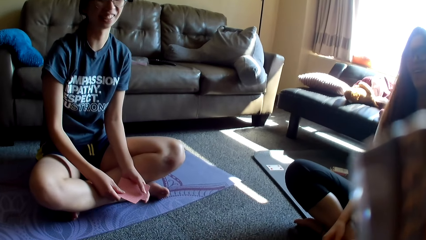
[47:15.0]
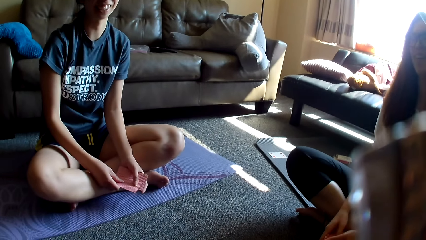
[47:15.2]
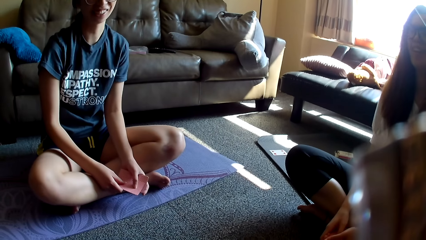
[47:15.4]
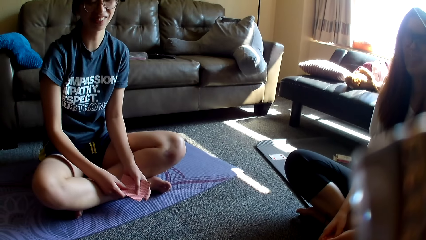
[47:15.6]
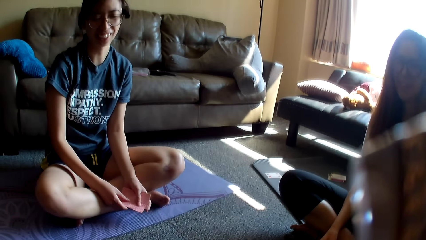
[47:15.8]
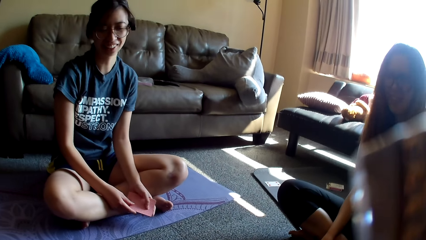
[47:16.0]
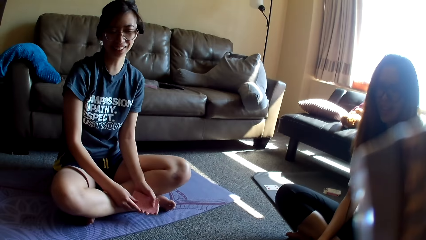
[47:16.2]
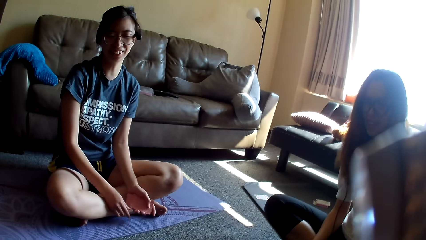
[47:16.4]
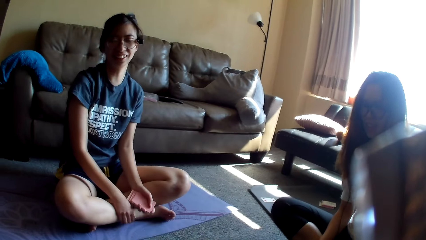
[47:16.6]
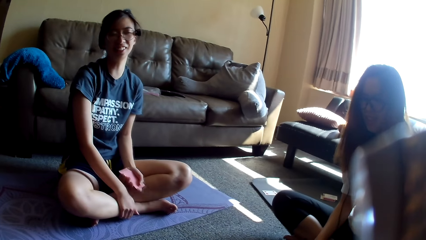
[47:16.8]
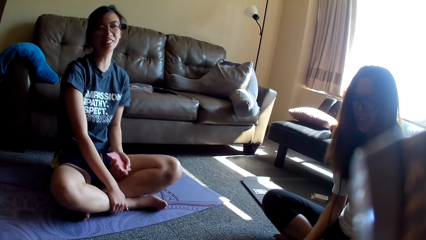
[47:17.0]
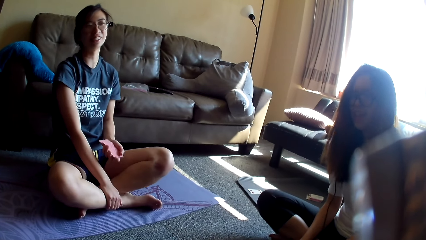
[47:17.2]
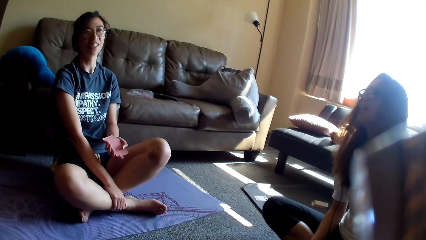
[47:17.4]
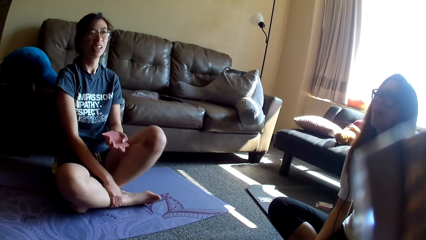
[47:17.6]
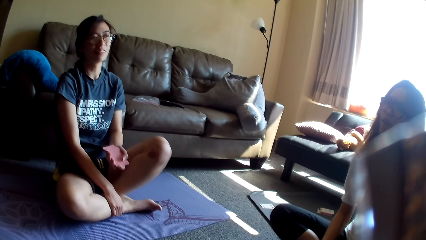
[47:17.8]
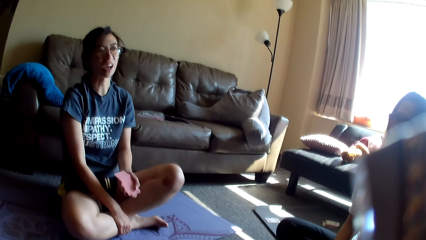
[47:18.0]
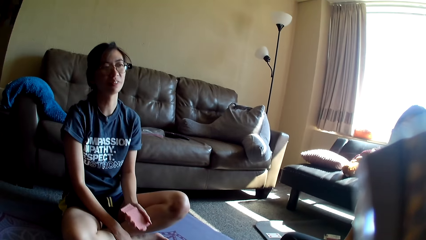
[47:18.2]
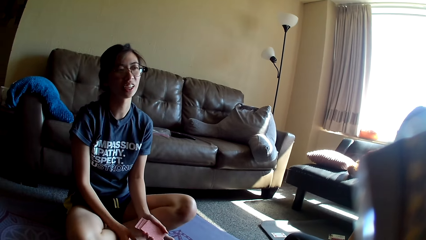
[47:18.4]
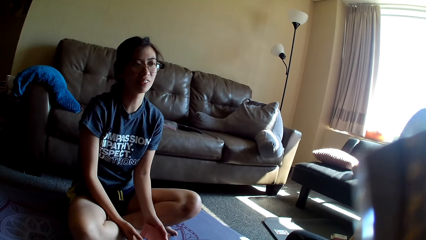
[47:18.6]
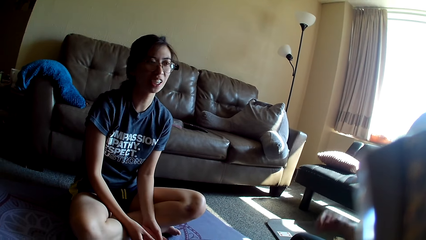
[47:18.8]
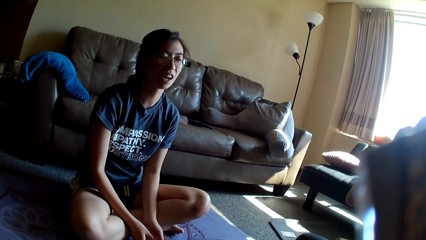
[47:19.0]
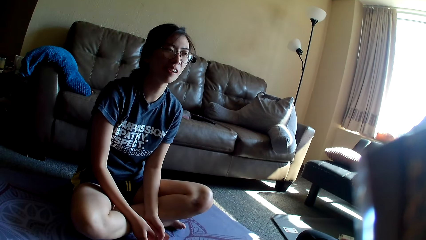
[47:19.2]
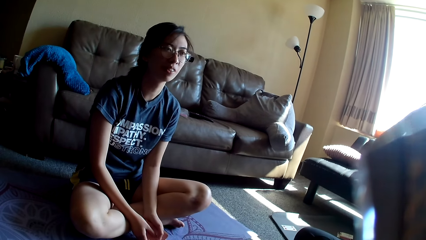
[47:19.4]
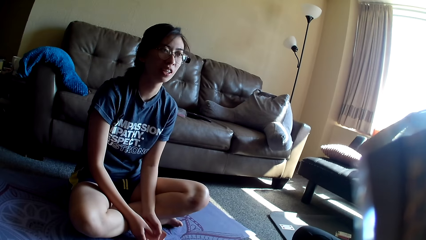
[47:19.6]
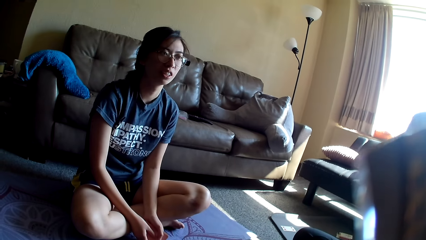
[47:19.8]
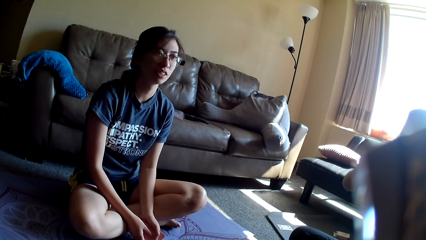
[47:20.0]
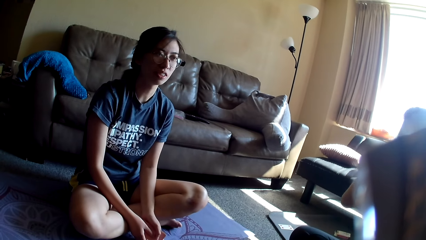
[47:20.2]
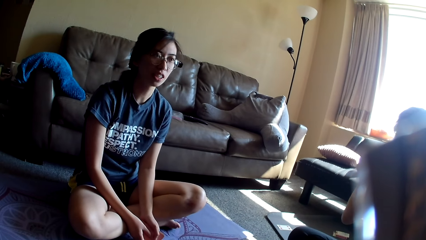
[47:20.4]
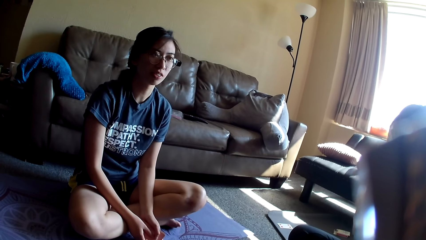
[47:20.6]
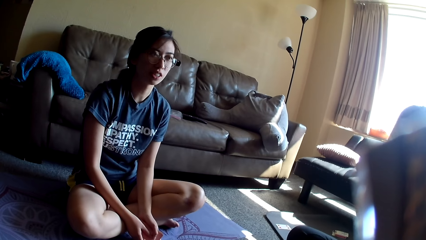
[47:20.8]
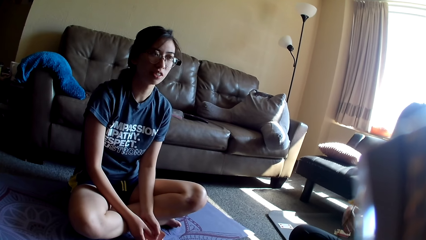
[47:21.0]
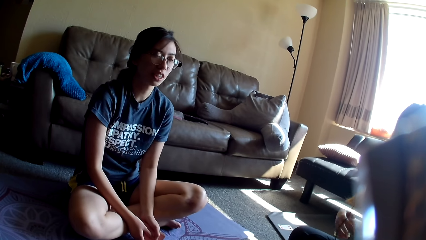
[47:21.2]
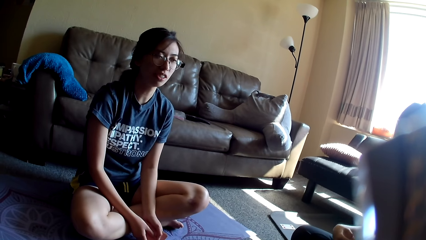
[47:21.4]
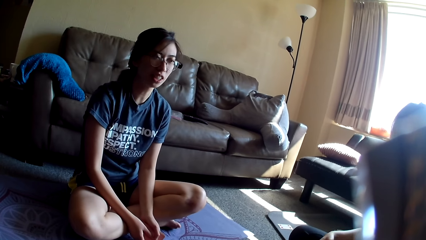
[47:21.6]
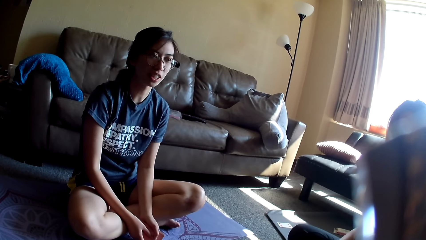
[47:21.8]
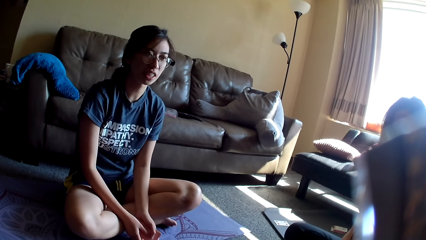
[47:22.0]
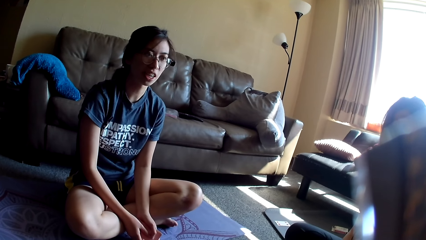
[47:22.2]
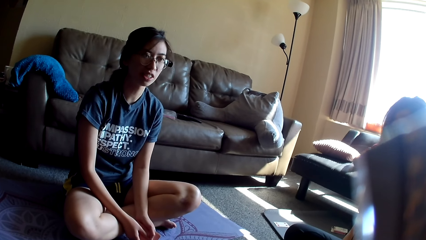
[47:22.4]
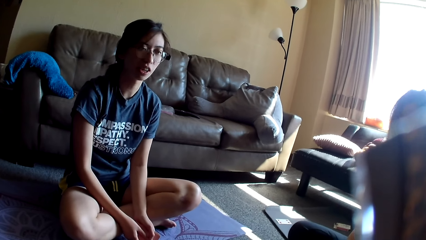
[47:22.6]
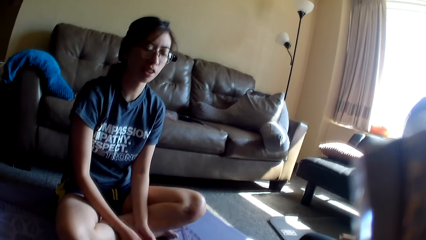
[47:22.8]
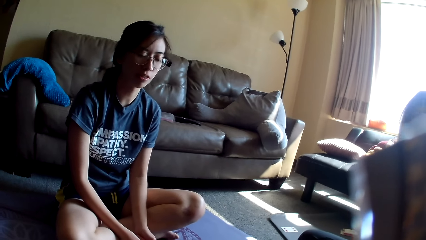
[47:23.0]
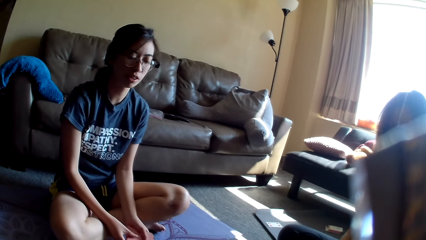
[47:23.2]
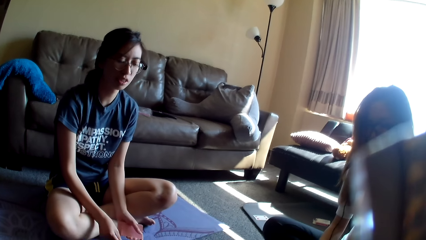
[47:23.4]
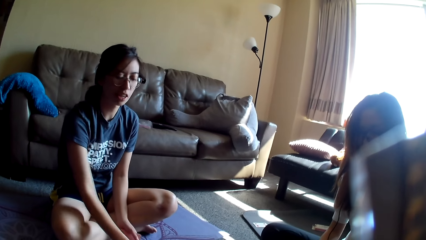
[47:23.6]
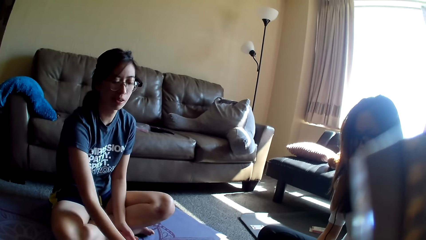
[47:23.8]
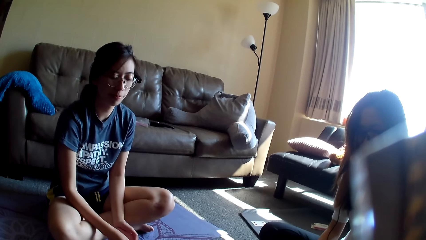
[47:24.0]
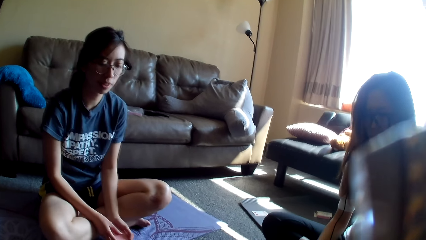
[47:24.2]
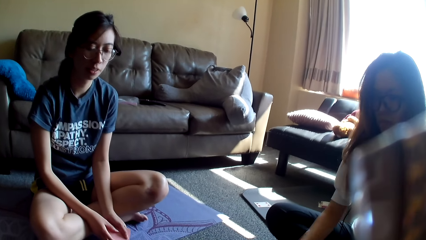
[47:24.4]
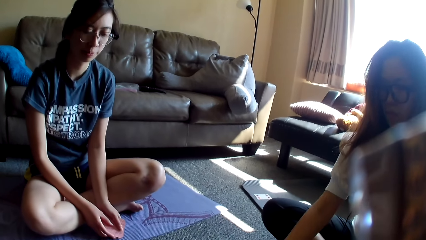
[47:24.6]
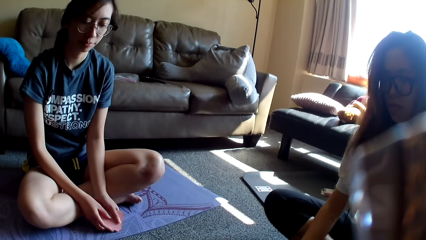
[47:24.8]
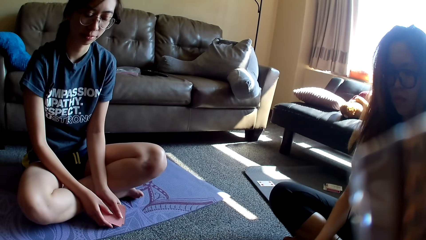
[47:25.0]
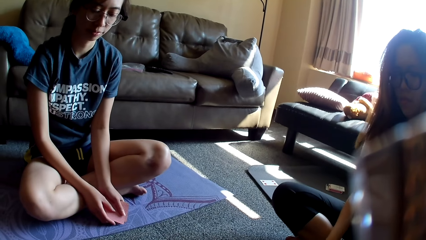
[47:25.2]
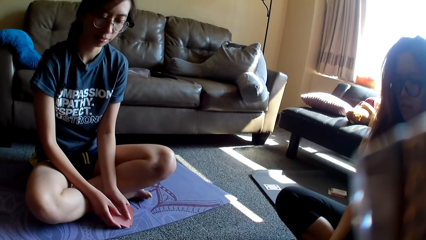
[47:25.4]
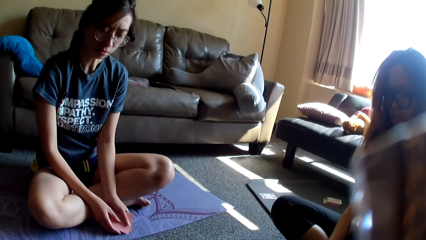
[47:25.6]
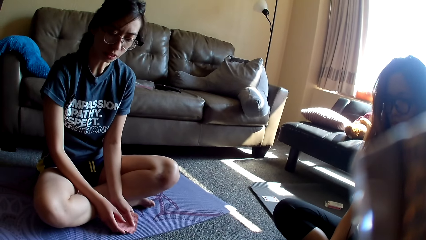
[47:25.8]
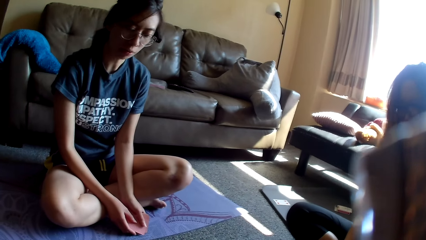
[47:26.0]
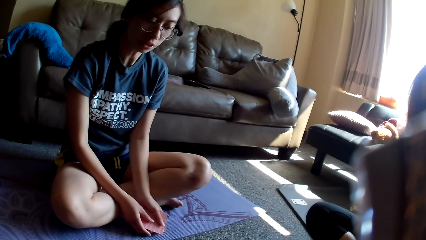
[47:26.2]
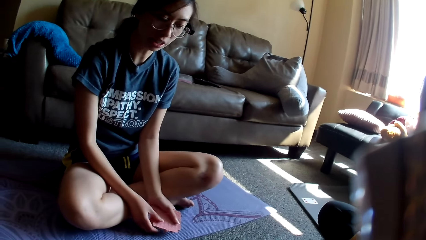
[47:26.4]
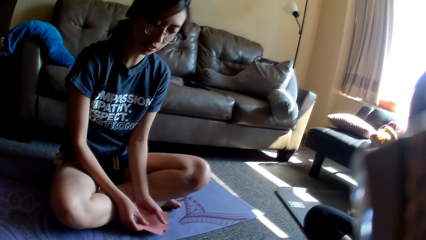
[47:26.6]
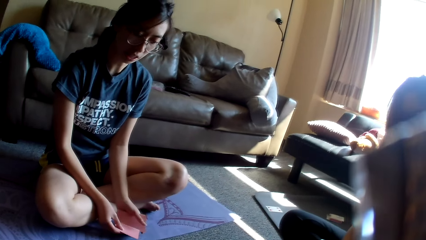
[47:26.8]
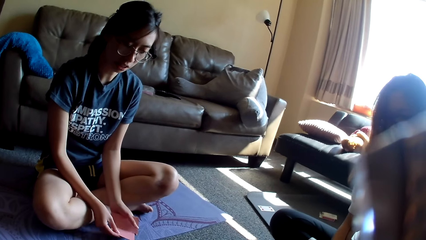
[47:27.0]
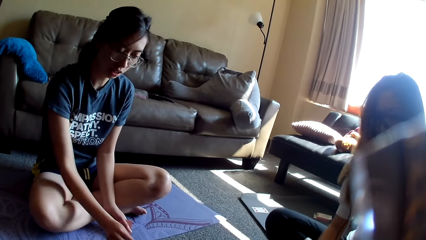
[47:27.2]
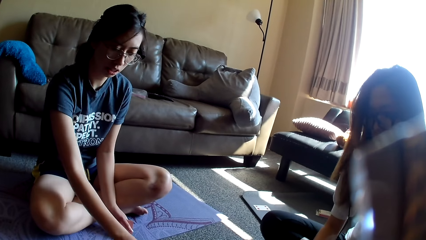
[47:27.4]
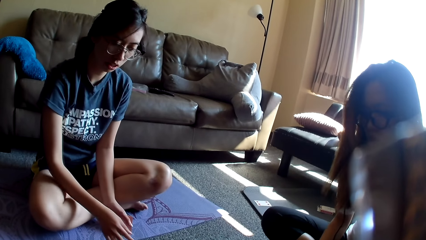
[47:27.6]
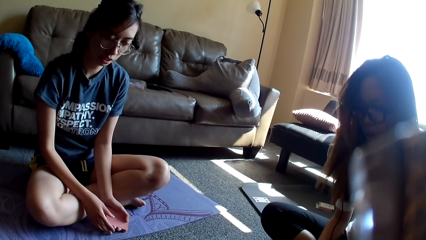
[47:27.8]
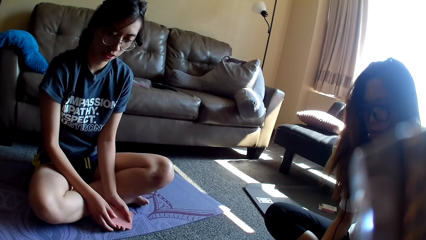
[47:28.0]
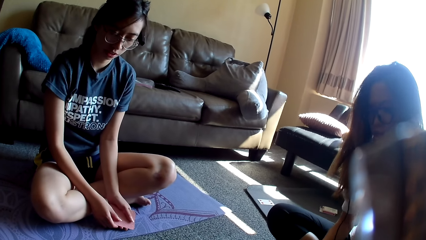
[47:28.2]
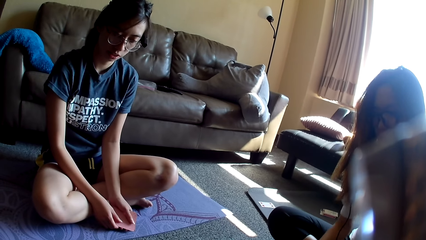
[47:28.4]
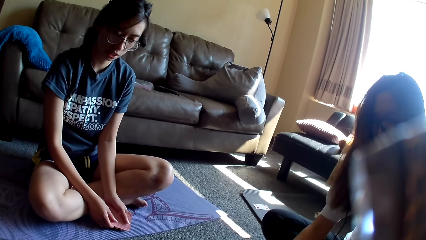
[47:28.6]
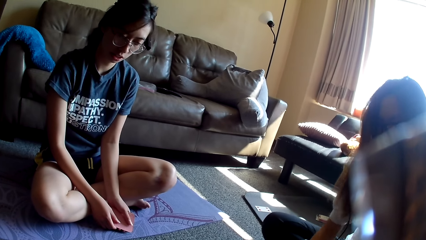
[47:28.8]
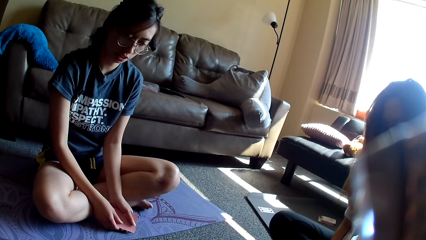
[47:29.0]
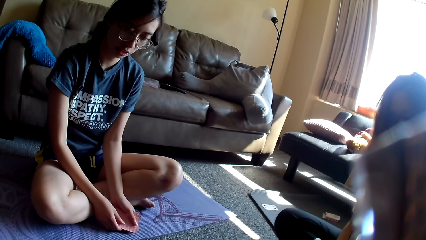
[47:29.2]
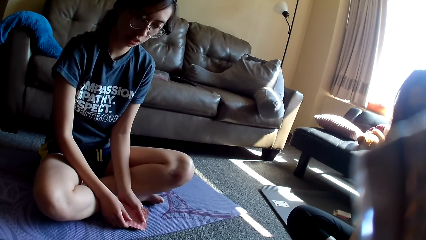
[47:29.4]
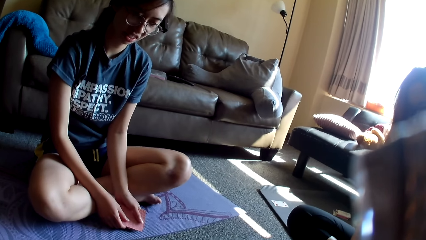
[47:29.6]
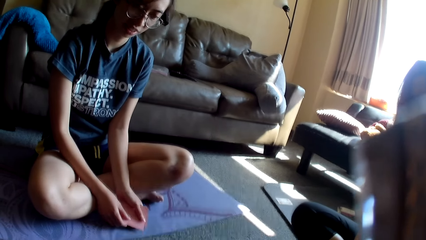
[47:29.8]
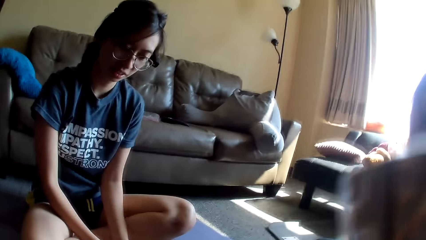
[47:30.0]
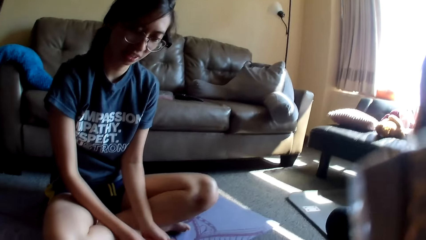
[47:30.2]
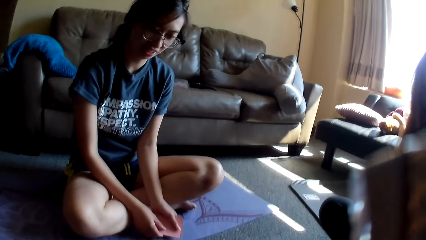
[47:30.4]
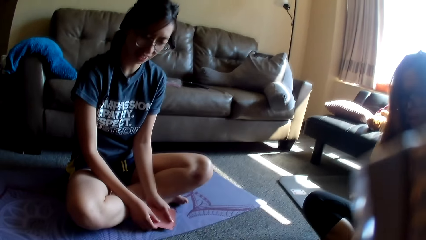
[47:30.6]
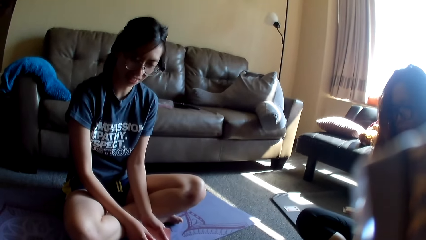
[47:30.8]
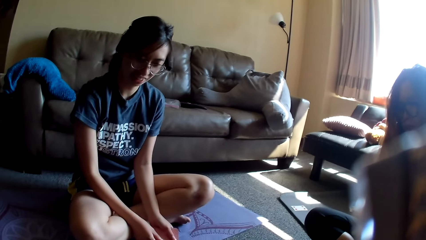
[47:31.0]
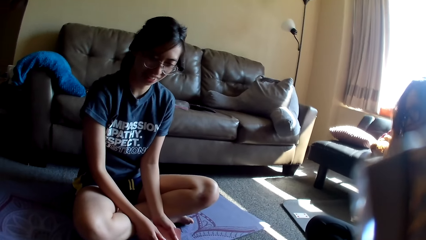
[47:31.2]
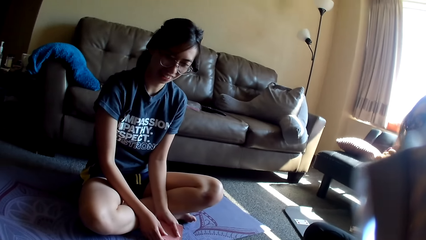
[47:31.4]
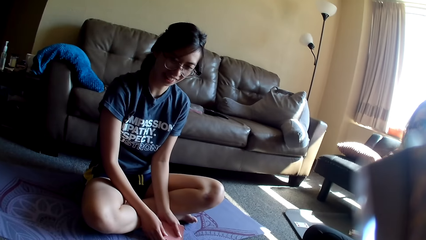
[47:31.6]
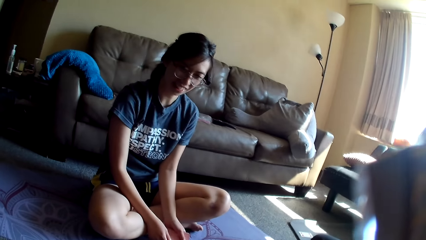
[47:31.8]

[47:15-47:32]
A woman holds her leg, repositions her legs and holds cards. Another woman touches her hair and moves her hand away from the hair. The first woman places a card on the floor. The other woman places a card on the floor. The first woman picks up the card game and places a card on the floor. The other woman drops the card game. The first woman holds the card game. The other woman drops the card game.
